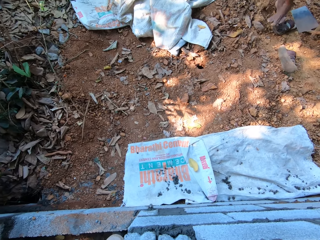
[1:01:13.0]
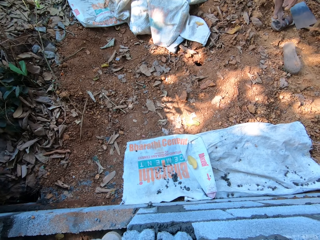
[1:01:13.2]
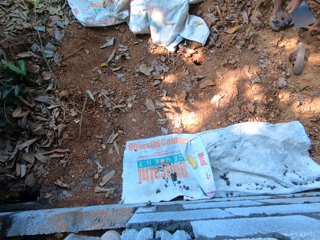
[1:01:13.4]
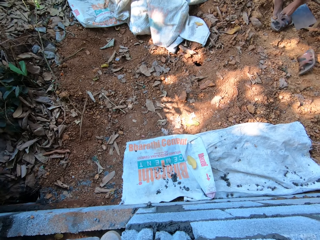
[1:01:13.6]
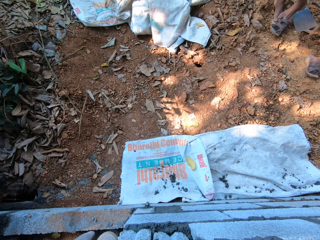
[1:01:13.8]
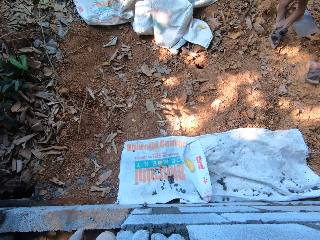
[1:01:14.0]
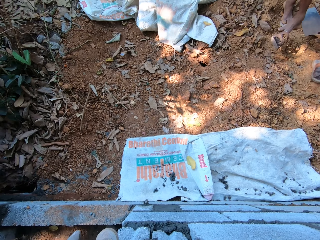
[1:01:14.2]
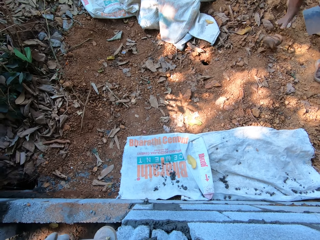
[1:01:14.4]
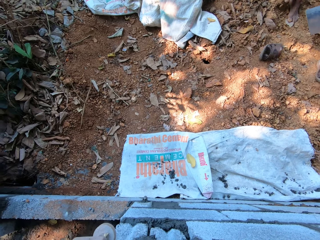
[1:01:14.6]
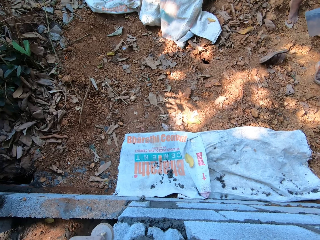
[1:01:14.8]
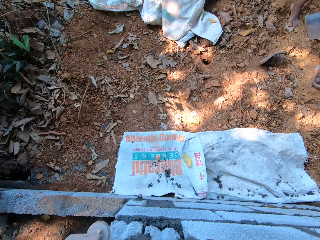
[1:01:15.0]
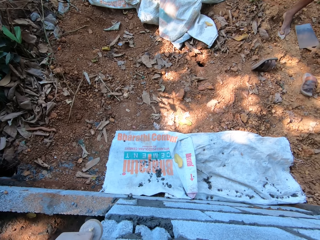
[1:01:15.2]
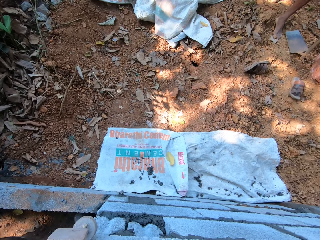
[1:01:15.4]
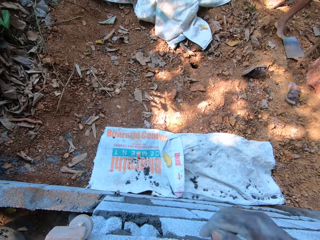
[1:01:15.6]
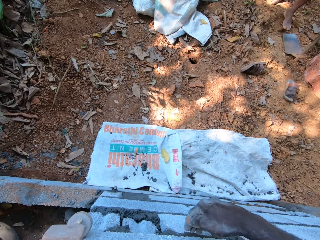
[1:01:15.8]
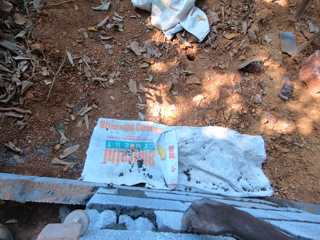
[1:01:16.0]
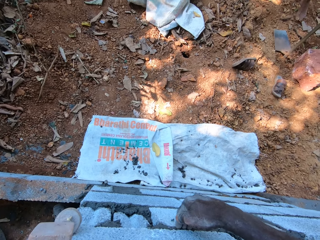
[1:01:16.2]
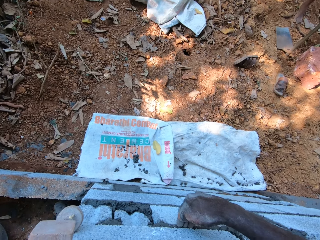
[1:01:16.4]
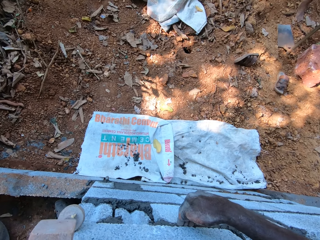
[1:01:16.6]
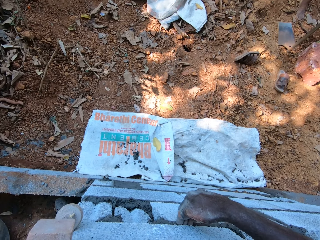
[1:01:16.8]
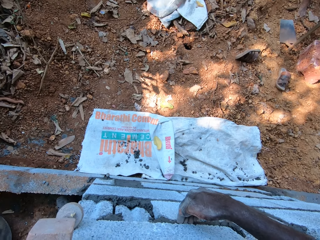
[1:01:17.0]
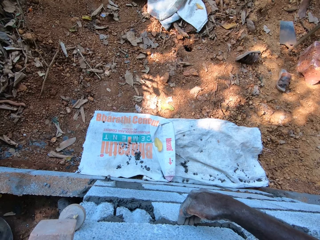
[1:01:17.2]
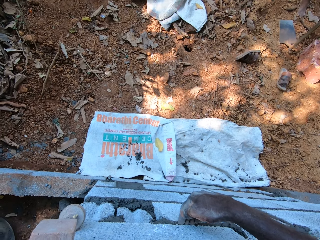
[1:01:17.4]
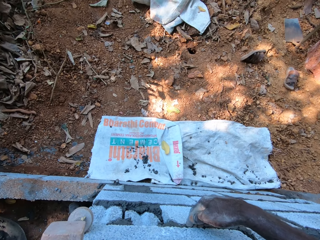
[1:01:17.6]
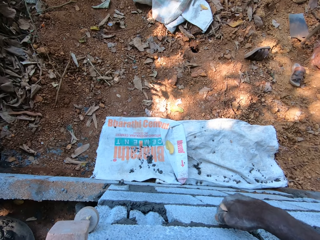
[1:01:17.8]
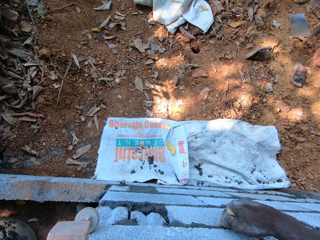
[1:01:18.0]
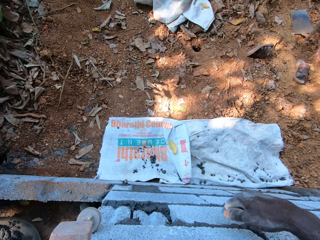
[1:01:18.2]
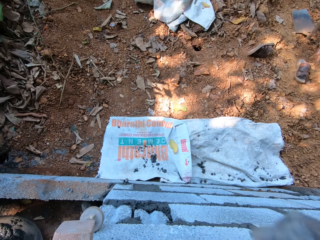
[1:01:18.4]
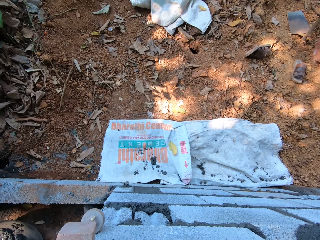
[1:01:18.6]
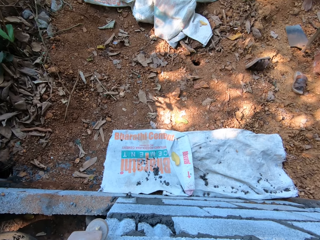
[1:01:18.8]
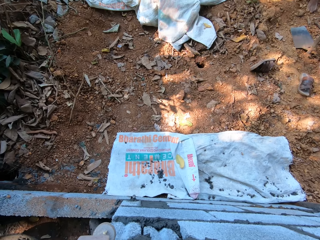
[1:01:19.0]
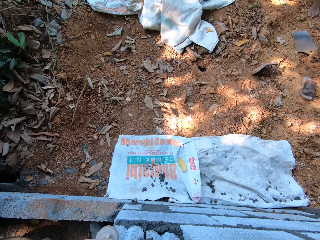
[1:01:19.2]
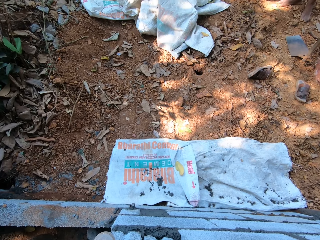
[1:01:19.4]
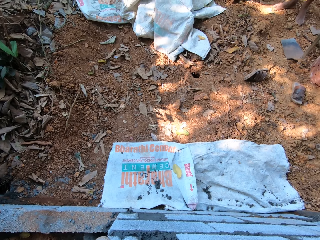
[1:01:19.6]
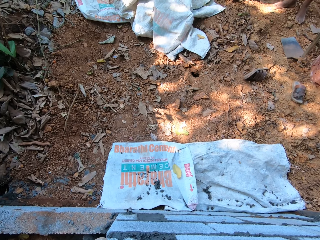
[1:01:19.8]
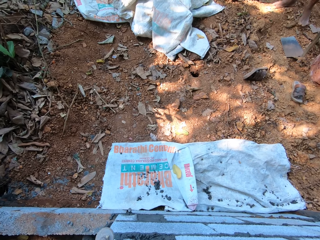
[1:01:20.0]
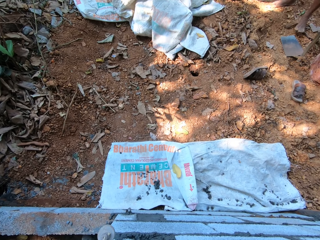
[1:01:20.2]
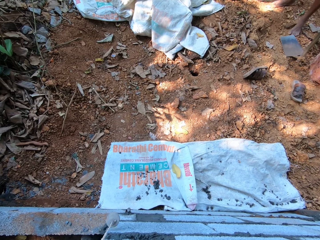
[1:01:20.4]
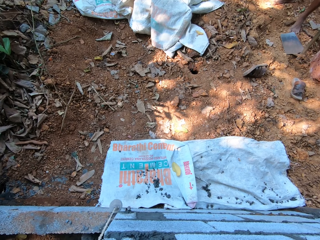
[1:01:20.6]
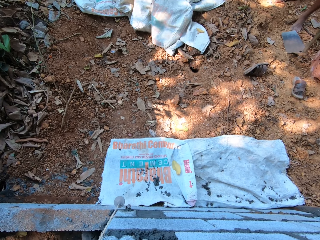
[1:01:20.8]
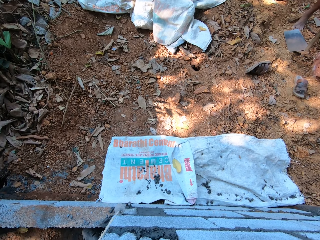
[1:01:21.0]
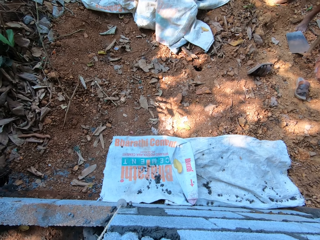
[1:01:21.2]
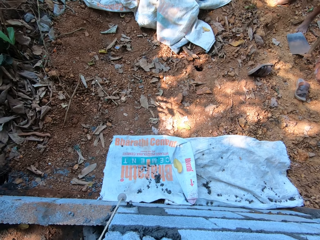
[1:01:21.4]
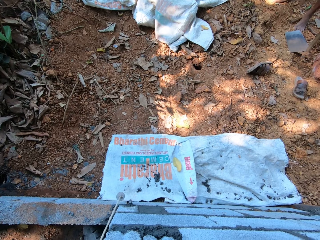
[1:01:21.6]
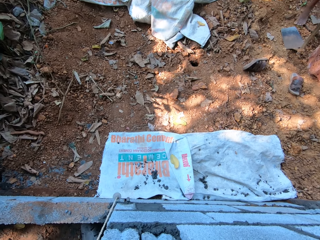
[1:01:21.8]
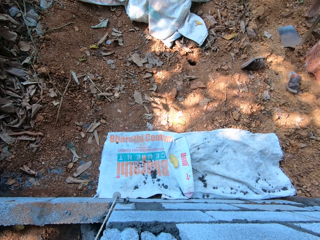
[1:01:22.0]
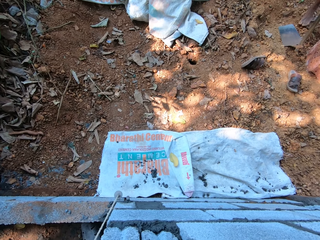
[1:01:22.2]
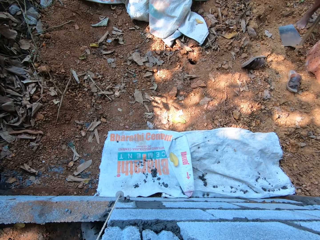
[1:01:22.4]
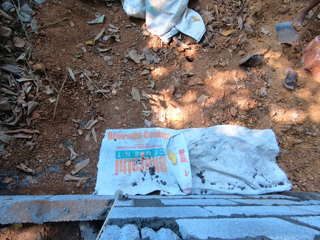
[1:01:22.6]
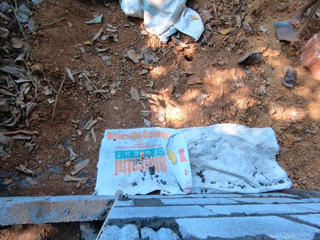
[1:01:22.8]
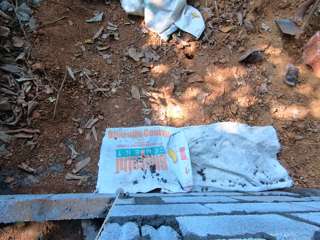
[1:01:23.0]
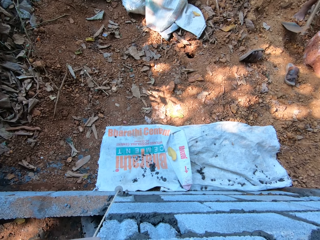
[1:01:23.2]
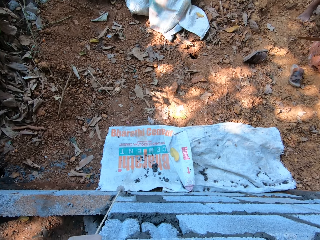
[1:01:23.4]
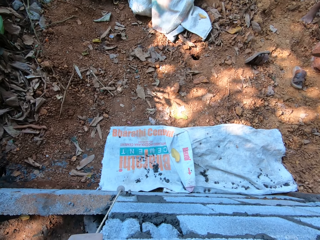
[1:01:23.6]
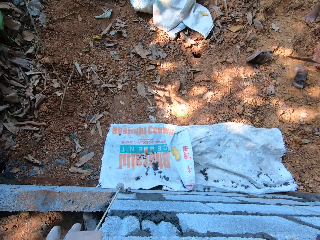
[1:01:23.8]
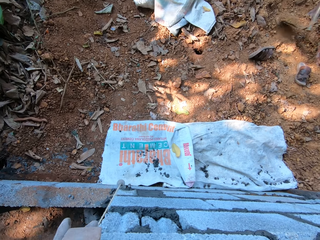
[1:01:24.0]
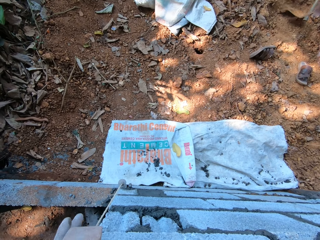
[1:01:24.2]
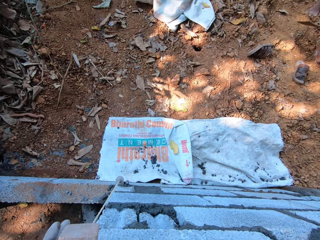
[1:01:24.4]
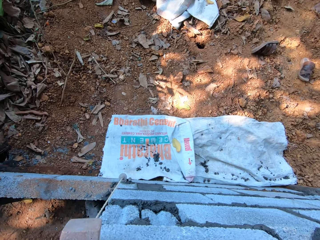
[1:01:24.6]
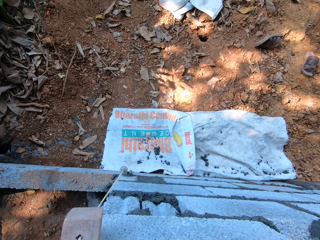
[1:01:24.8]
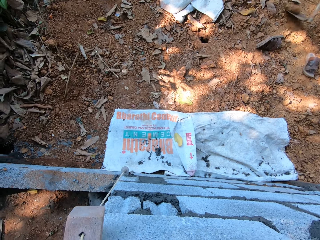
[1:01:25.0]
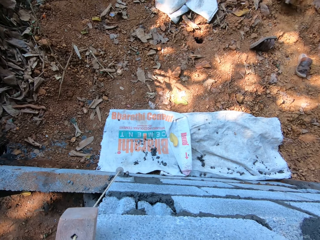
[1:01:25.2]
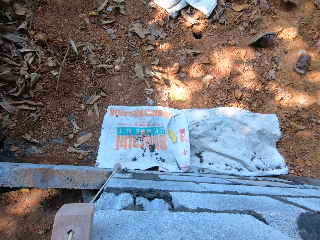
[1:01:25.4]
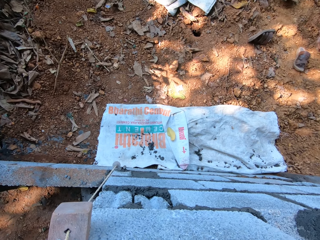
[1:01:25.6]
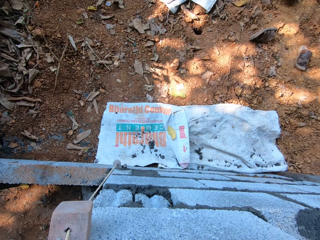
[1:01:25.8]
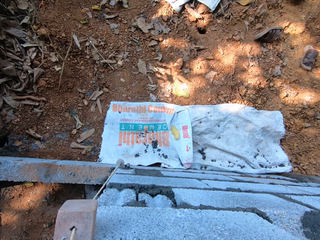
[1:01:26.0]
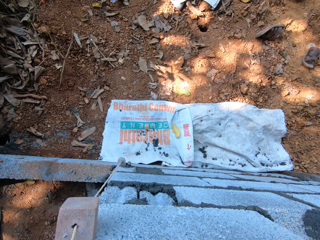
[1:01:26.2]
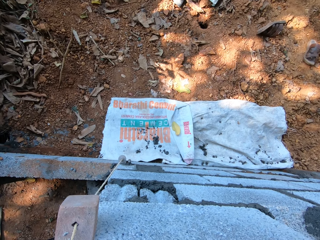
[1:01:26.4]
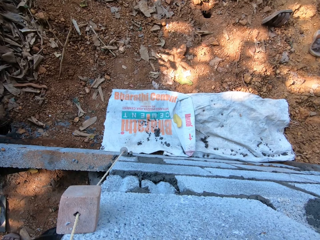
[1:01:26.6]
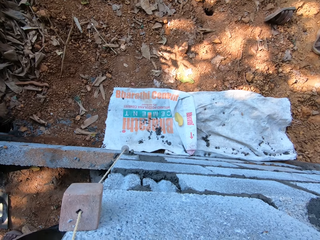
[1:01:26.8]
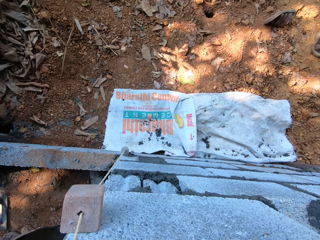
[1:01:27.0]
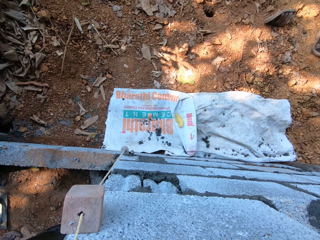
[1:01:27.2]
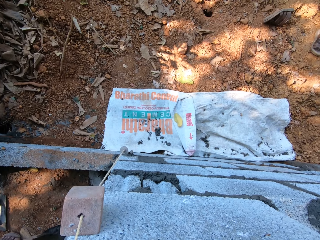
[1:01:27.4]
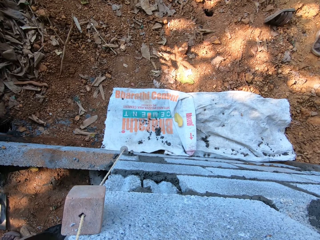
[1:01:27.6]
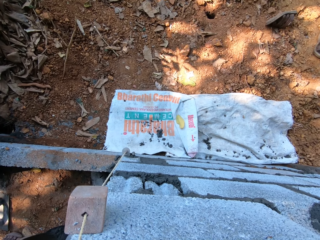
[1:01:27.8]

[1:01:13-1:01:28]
The man hits a sandal on the ground with his right leg, lifts up the sandal on the ground with his right leg and drops the sandal on the ground with his left hand. The camera wearer sets the concrete block on the block wall with both hands. The man gathers leaves and stone on the ground with the hoe in both hands.

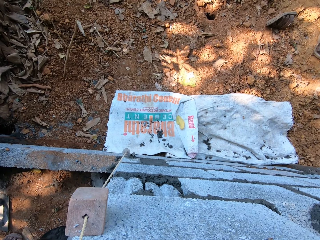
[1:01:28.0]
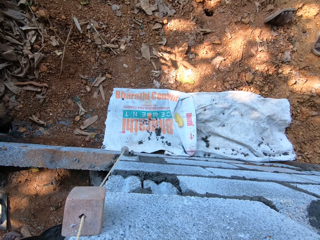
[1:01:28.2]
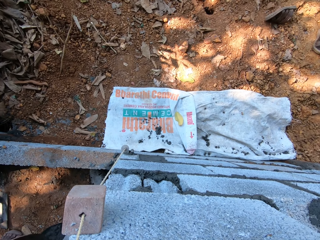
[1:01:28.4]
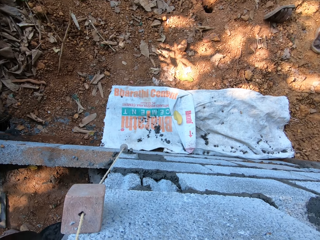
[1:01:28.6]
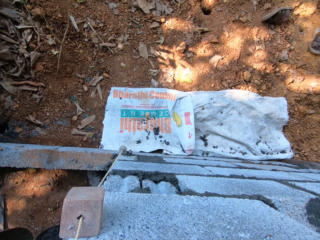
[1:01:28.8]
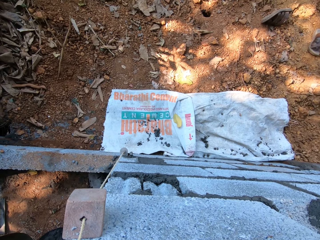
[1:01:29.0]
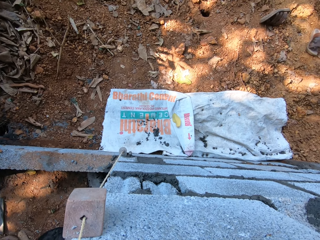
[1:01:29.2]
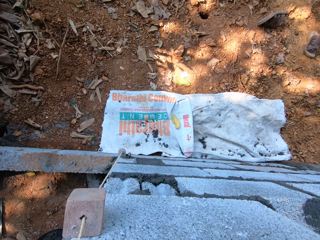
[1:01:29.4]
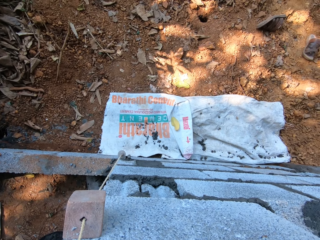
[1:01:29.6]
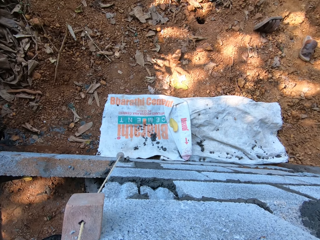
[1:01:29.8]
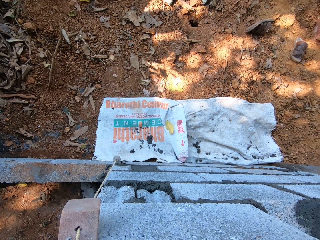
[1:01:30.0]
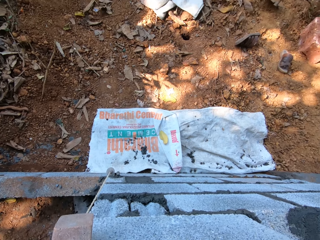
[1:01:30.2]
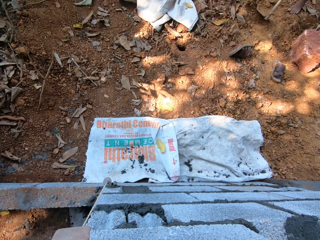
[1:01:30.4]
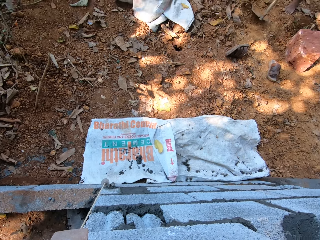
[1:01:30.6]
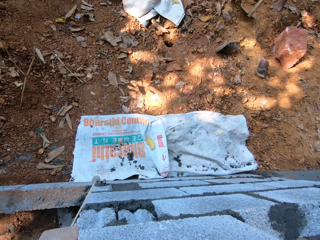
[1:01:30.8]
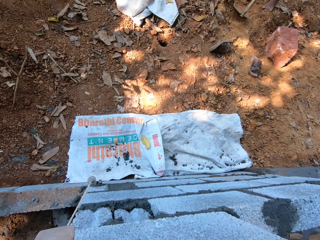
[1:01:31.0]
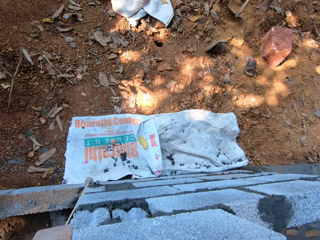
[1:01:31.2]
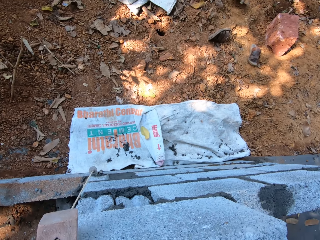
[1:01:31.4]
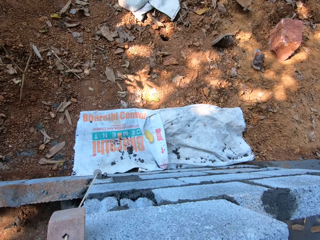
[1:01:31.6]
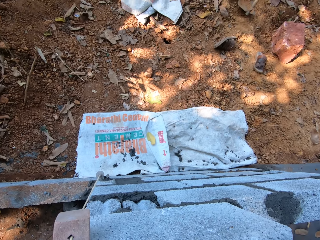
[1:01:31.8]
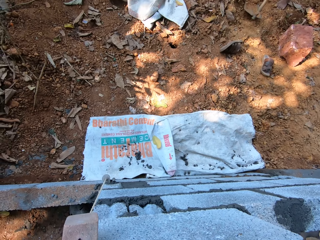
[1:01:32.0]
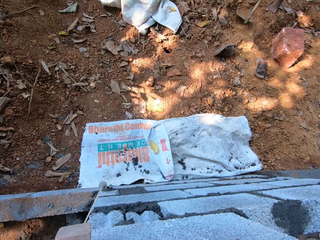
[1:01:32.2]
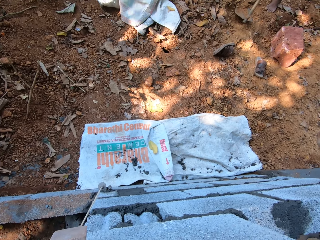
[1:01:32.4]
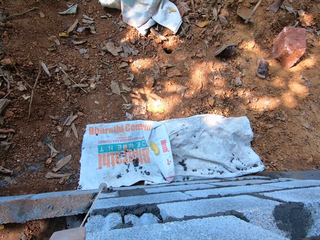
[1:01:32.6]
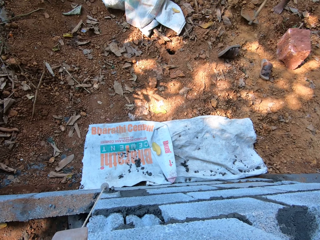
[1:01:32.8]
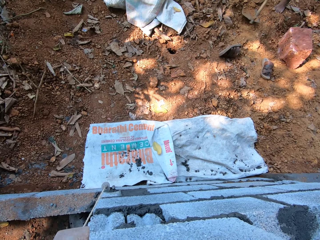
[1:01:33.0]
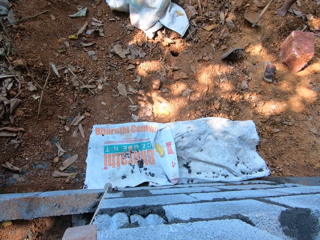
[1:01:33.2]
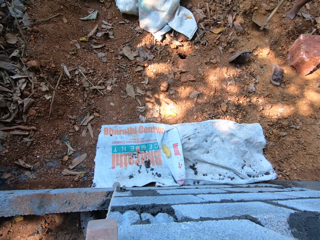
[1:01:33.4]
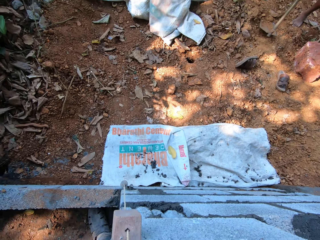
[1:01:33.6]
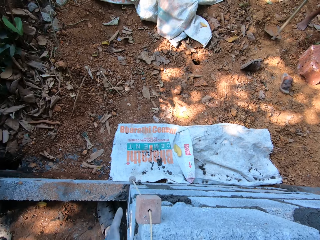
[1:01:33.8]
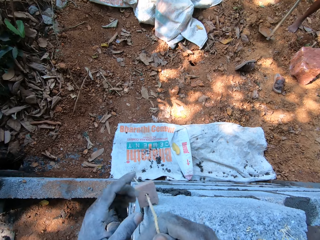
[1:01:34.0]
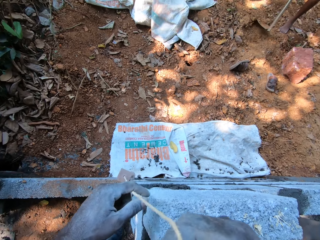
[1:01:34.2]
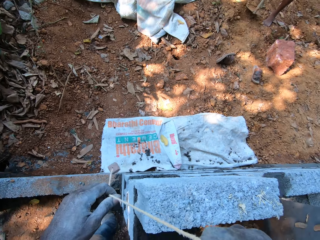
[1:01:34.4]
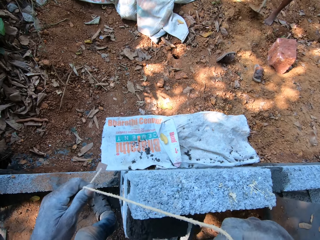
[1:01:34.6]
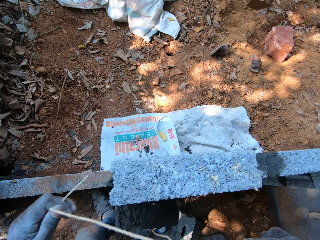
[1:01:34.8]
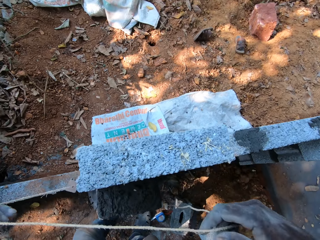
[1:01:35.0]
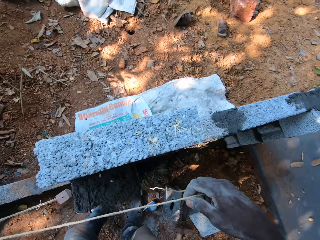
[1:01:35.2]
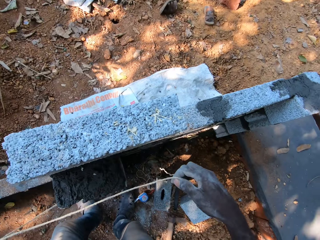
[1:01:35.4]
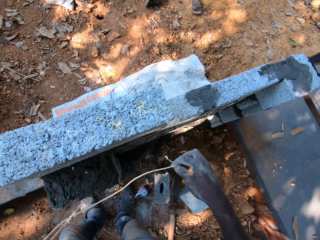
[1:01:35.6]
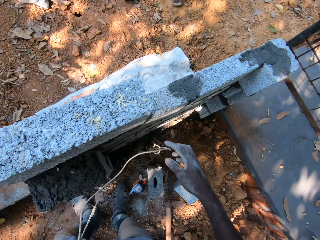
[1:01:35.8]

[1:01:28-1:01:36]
The camera wearer holds the rope with both hands.
